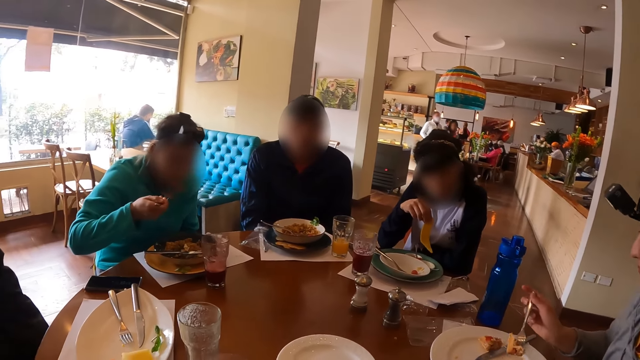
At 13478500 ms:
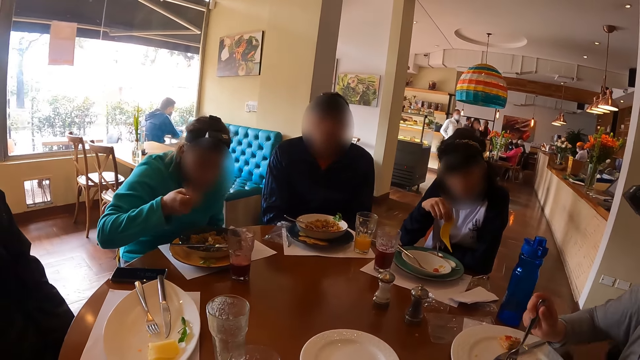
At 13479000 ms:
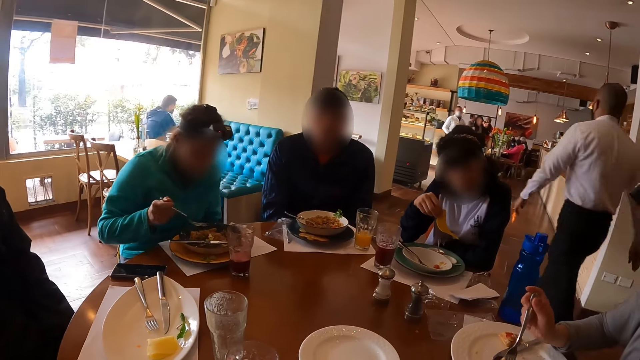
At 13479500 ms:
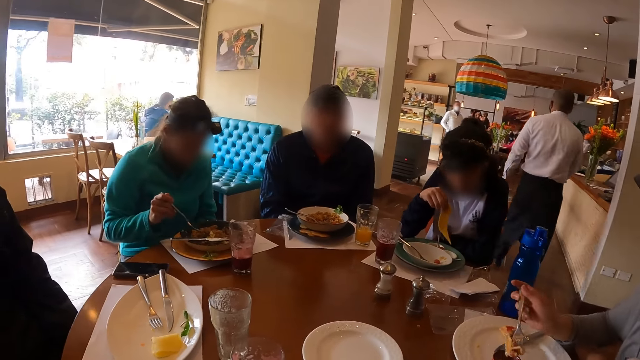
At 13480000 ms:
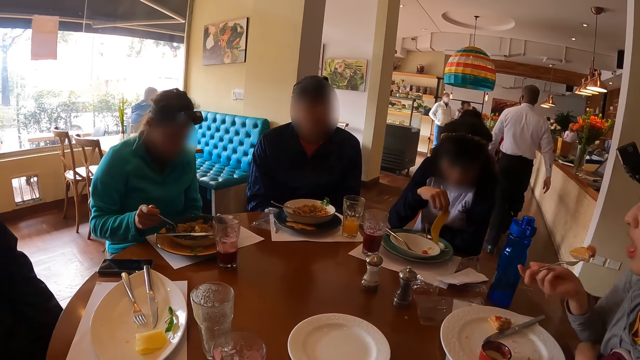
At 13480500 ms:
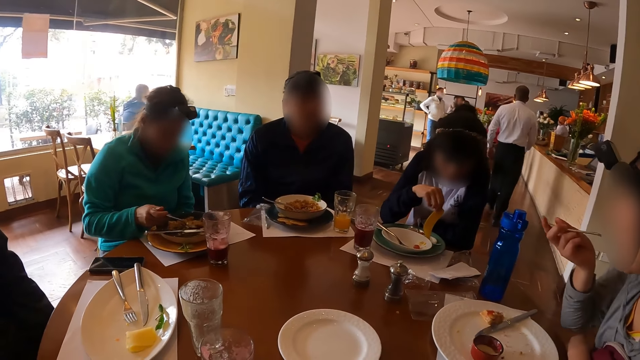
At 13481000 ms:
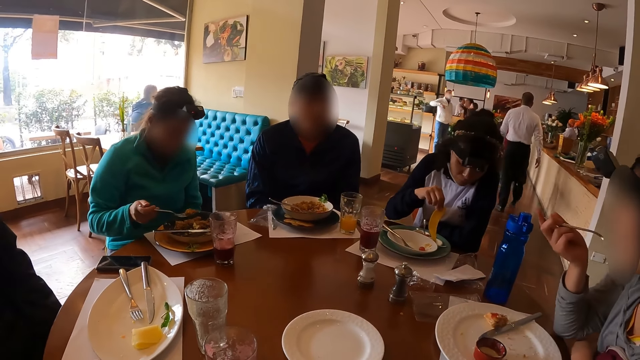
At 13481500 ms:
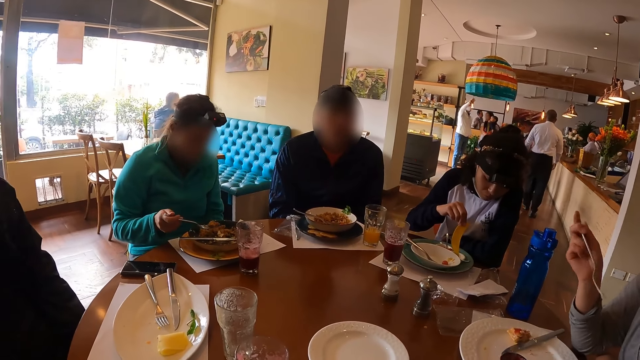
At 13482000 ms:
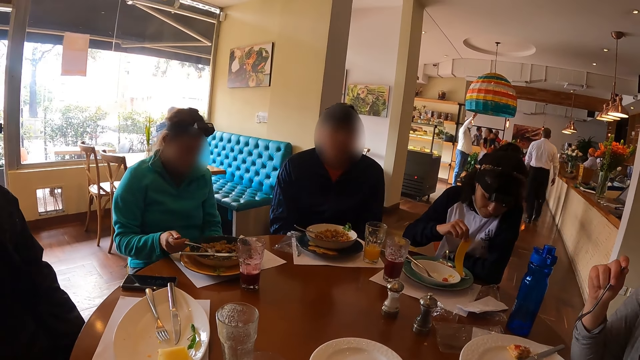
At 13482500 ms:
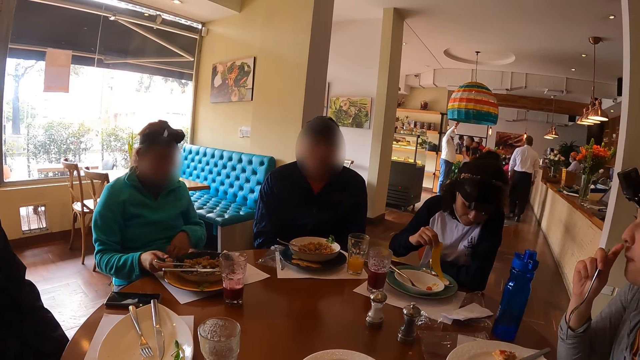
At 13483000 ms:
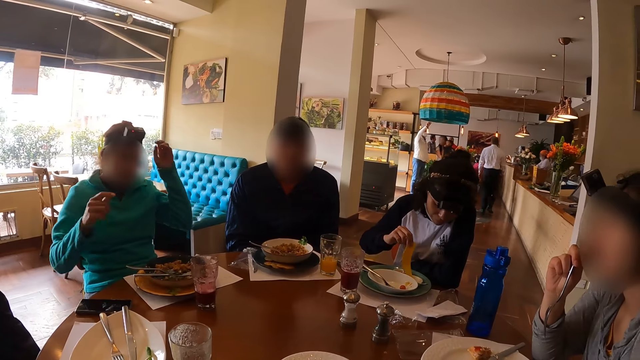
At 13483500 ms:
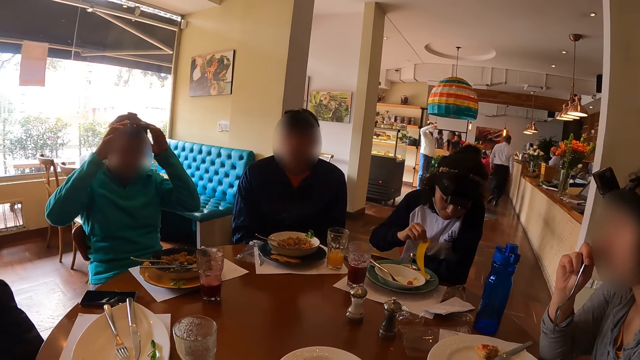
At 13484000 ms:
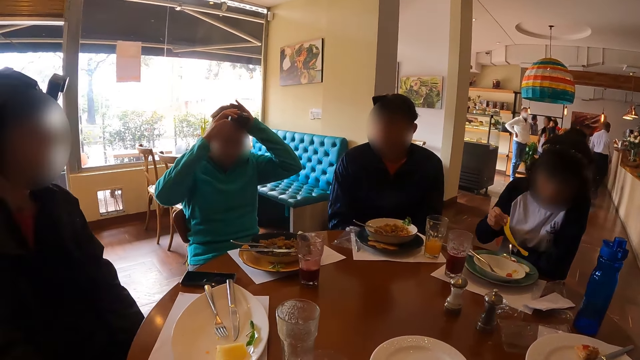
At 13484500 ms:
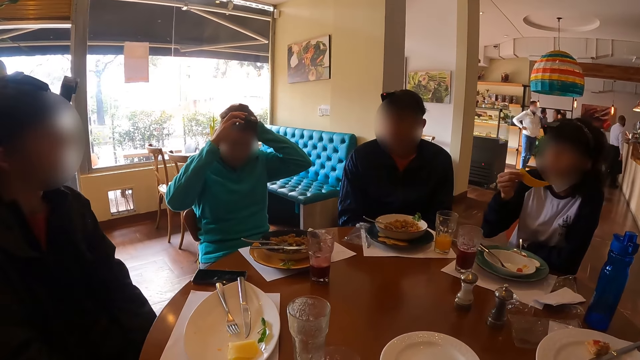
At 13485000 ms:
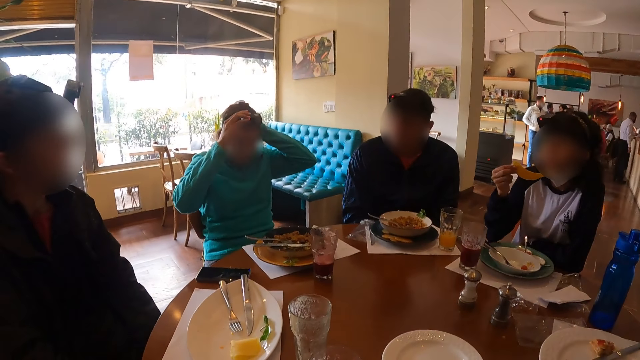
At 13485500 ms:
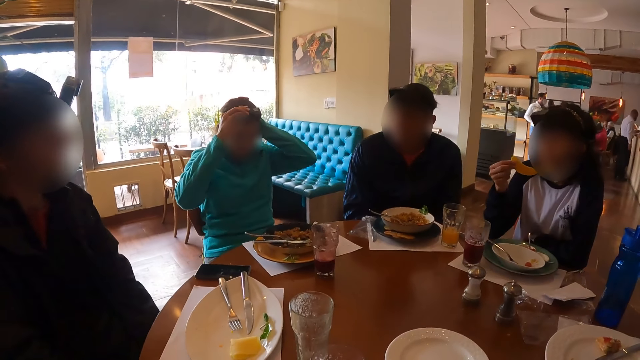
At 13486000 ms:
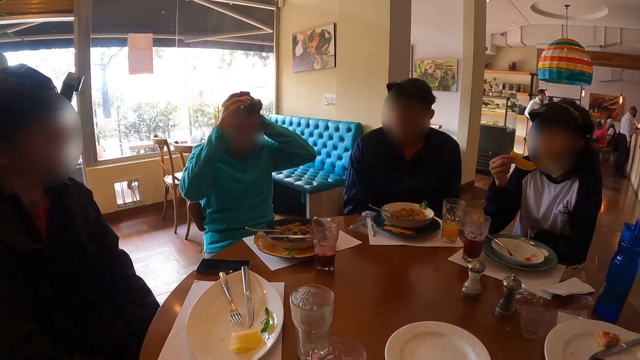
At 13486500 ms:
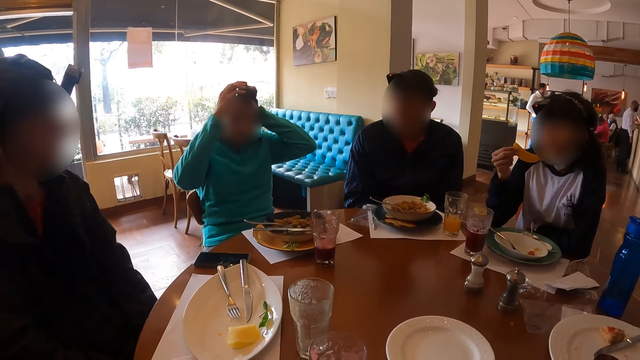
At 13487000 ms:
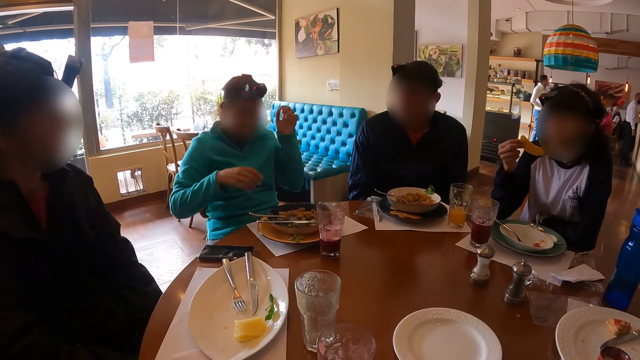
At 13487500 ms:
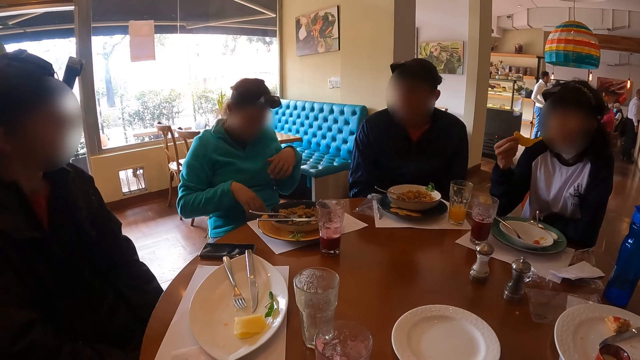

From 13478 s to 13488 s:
The man eats pizza from the plate with the fork in his right hand. A woman dips the potato chip into the sauce with her right hand. Another woman eats egg from the plate with the fork in her right hand. The man drops the fork on the plate with his right hand.

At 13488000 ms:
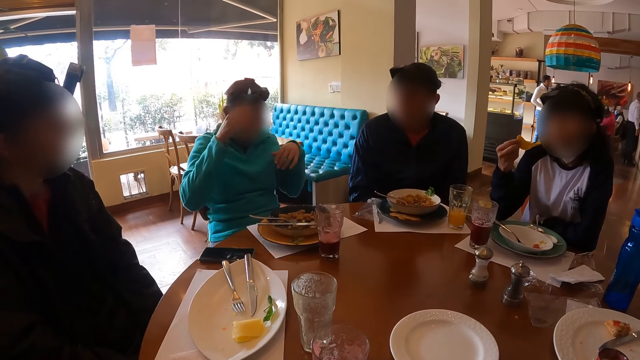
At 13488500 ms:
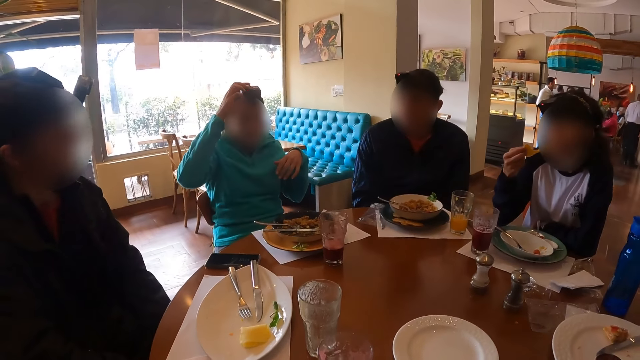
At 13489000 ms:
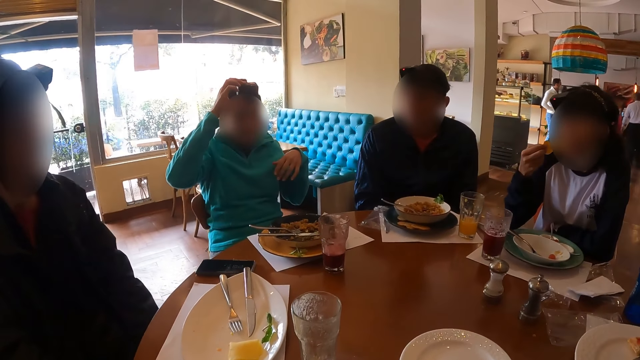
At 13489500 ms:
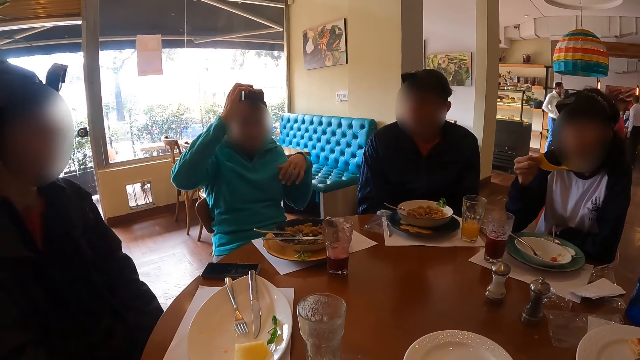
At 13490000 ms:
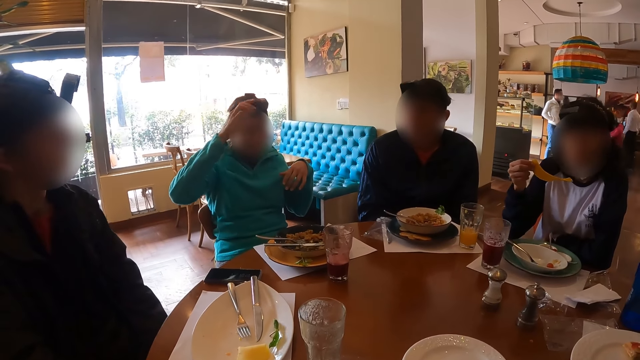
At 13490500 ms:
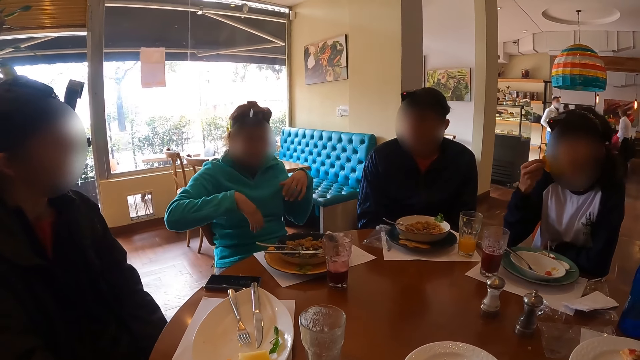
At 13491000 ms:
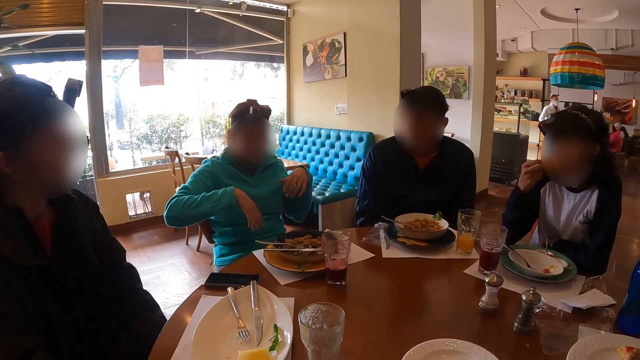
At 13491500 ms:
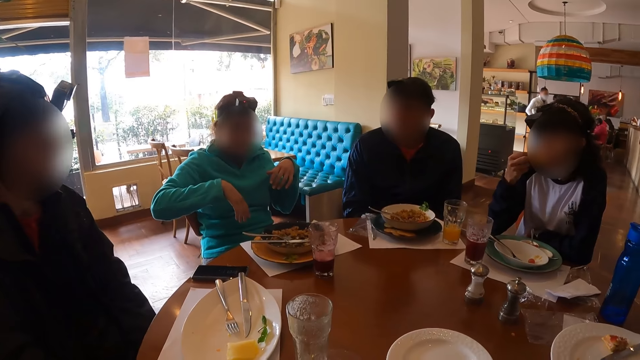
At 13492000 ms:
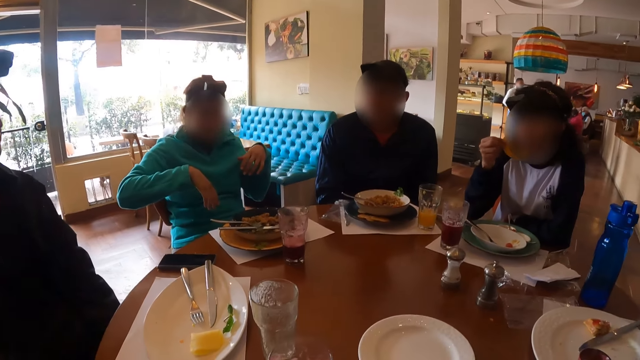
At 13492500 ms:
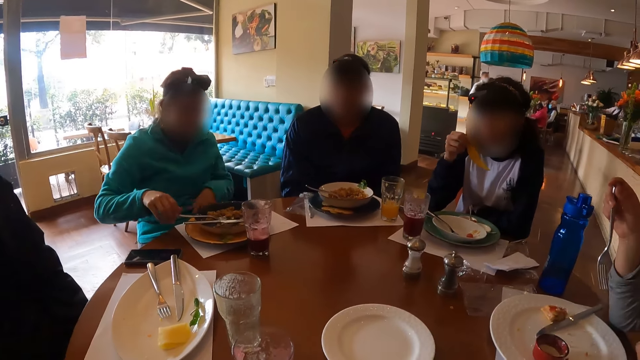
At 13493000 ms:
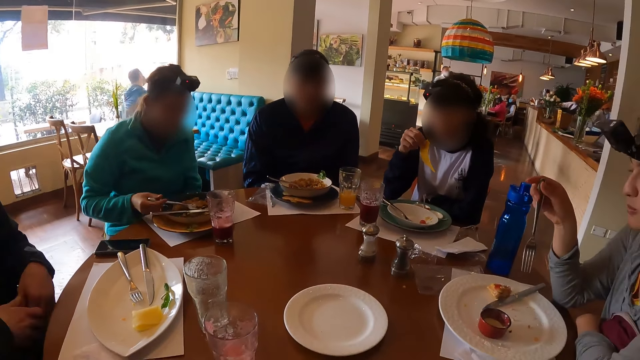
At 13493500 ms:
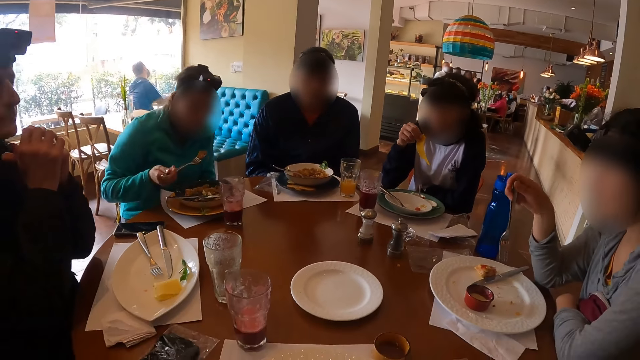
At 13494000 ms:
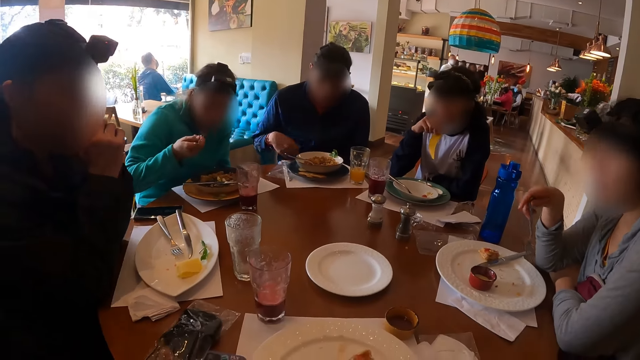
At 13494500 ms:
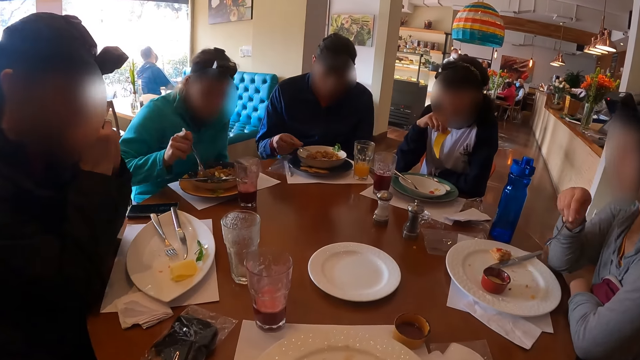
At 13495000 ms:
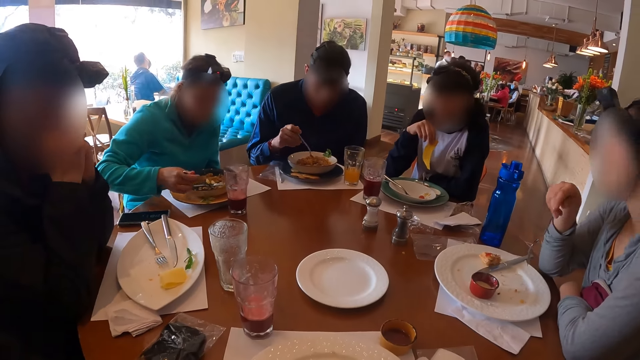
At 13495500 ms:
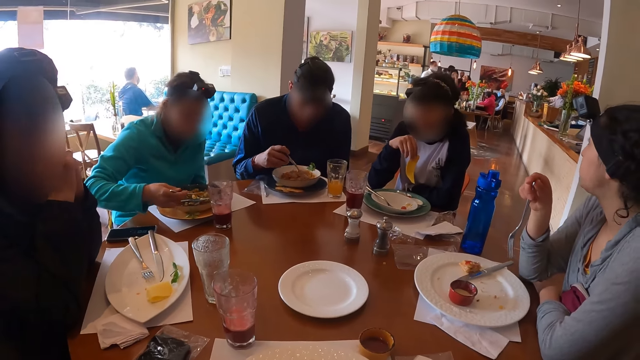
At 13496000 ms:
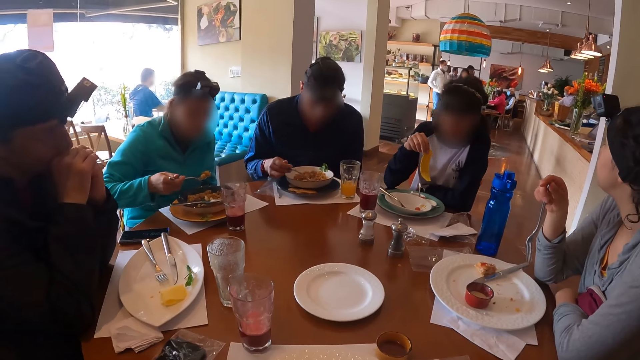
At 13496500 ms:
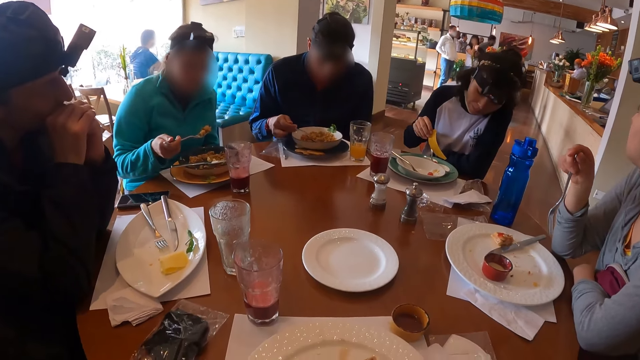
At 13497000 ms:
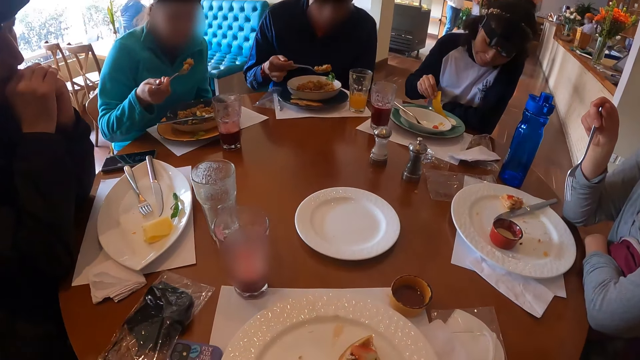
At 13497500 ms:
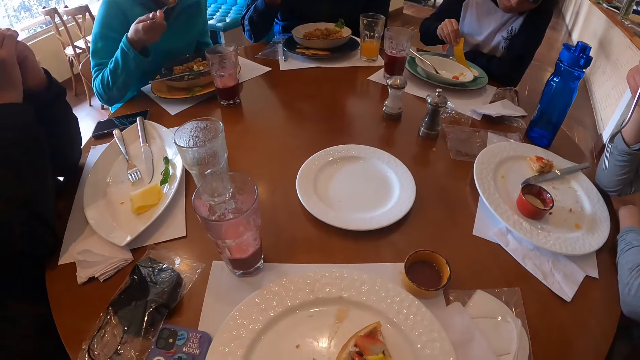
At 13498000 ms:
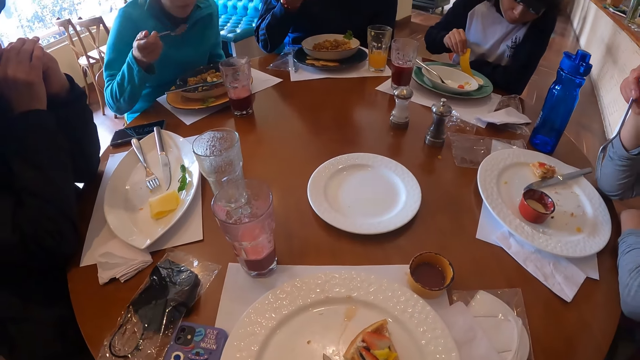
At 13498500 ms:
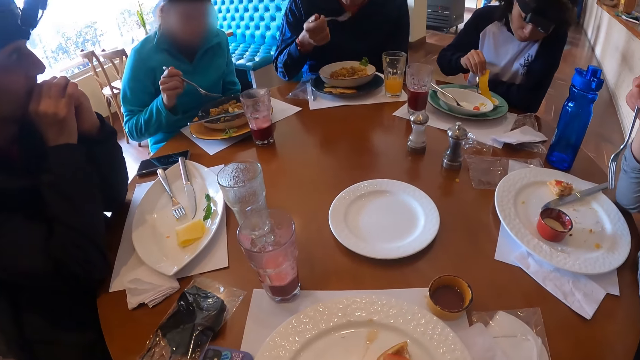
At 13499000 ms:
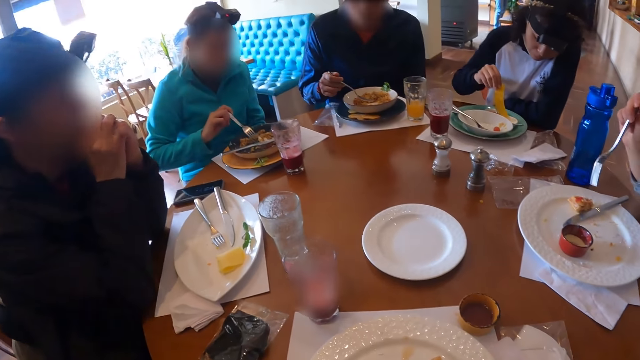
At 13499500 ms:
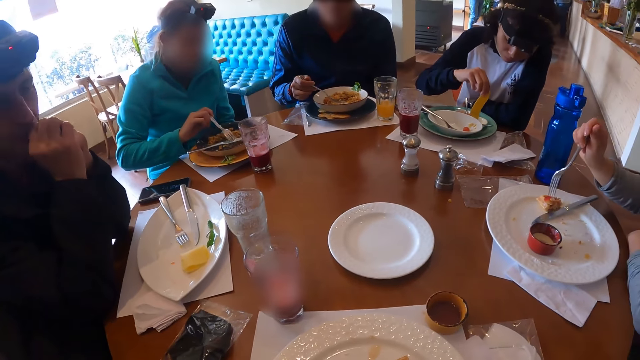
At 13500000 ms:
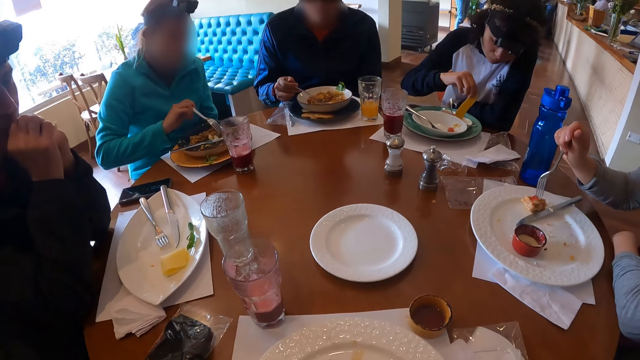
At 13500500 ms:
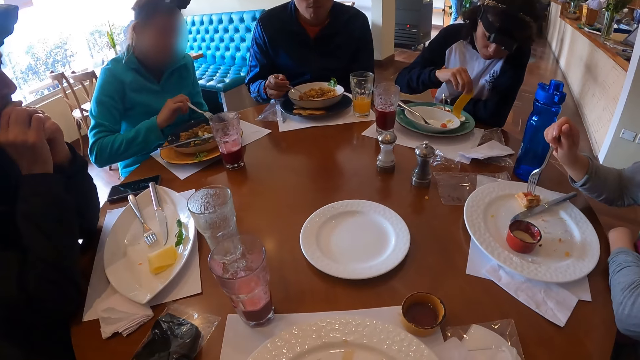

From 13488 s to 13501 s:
The woman eats the potato chip with her right hand. A man picks up the fork from the plate with his right hand and eats pizza from the plate with the fork in his right hand. Another man picks up the fork from the plate with his right hand. The other man eats egg from the plate with the fork in his right hand. The first man eats pizza from the plate with the fork in his right hand. The woman dips the potato chip into the sauce with her right hand.
